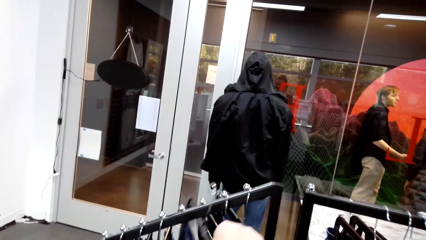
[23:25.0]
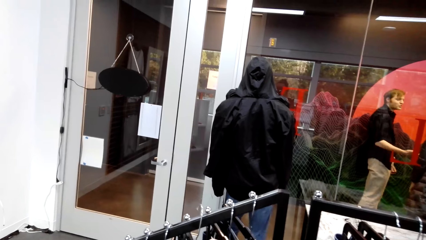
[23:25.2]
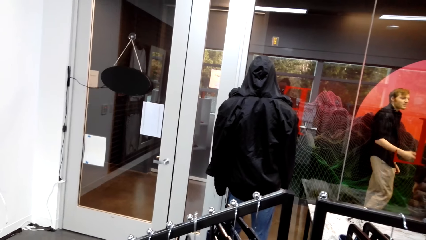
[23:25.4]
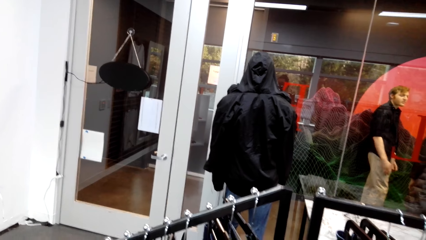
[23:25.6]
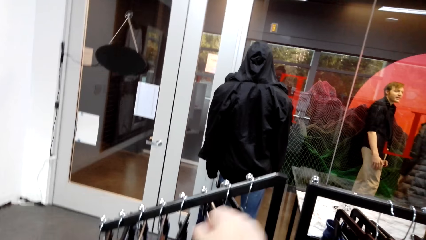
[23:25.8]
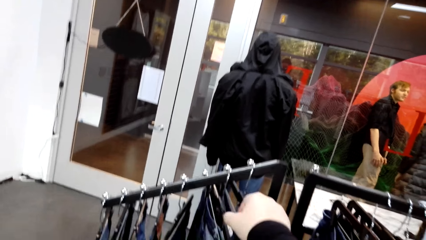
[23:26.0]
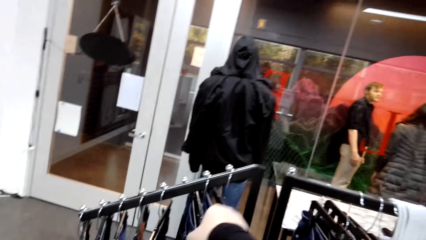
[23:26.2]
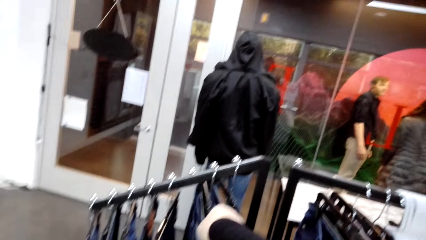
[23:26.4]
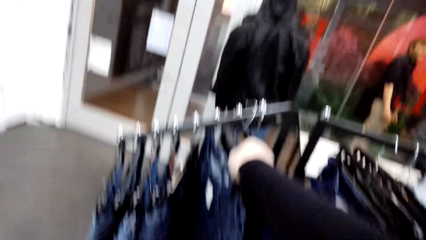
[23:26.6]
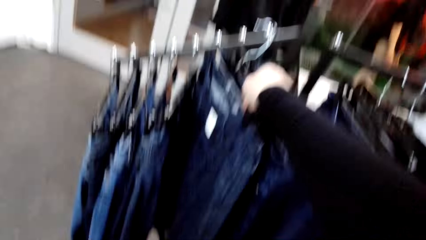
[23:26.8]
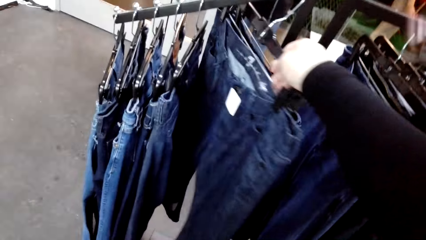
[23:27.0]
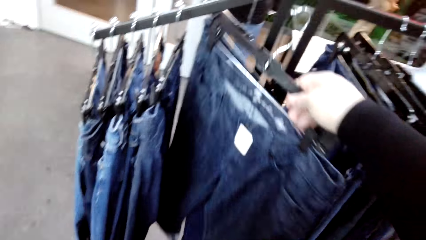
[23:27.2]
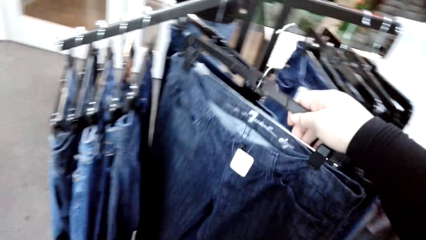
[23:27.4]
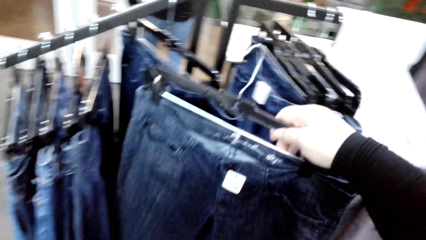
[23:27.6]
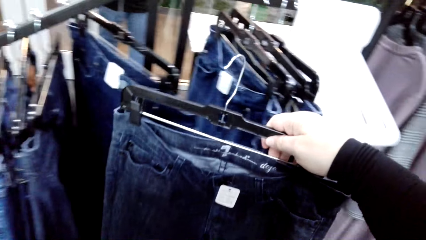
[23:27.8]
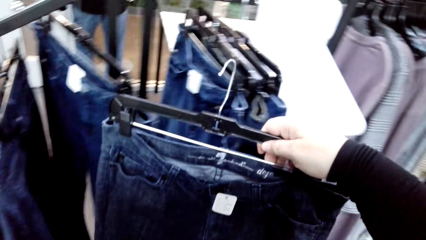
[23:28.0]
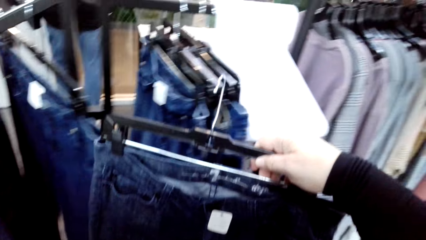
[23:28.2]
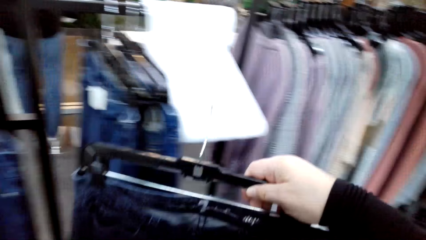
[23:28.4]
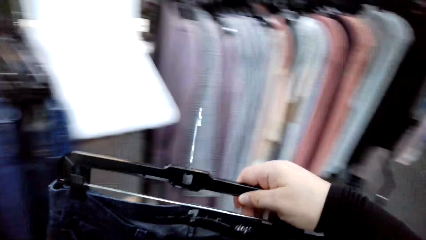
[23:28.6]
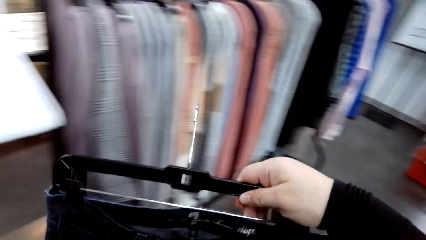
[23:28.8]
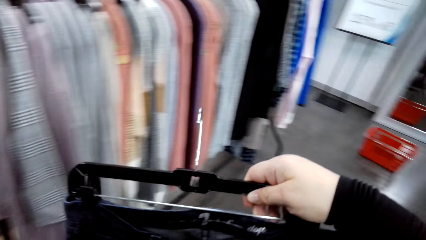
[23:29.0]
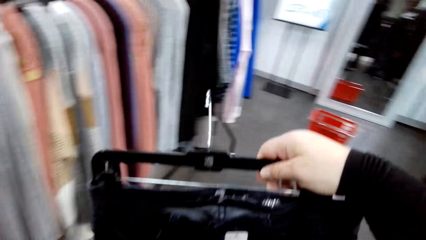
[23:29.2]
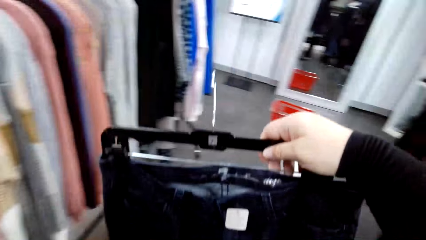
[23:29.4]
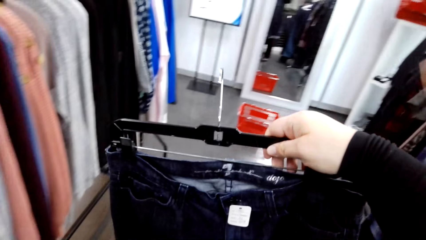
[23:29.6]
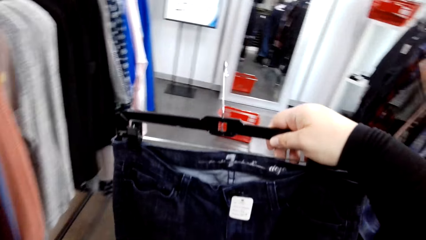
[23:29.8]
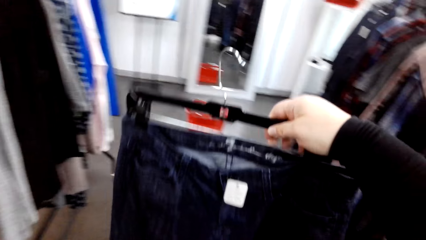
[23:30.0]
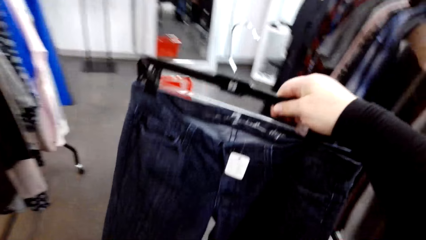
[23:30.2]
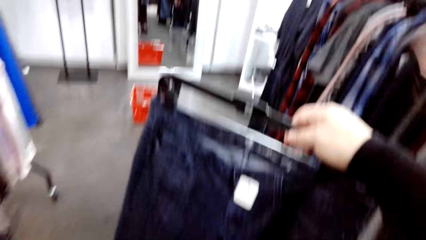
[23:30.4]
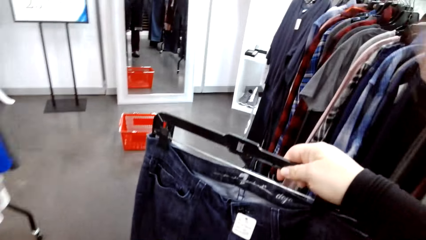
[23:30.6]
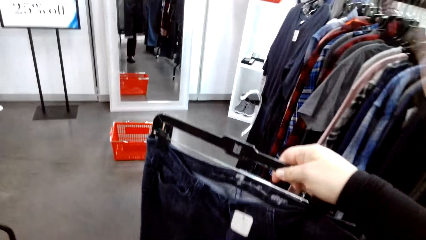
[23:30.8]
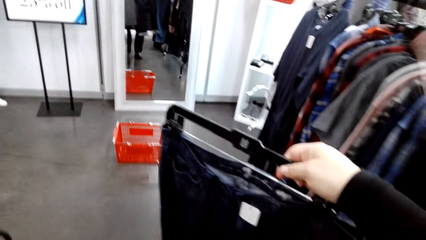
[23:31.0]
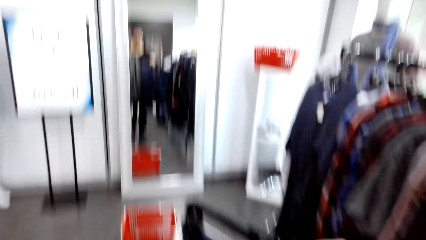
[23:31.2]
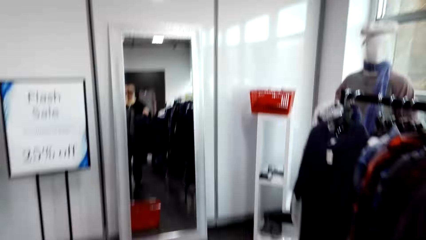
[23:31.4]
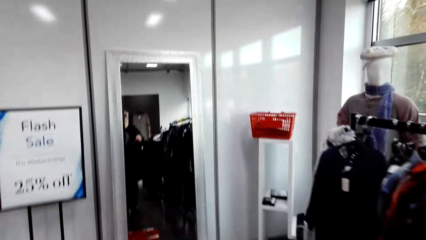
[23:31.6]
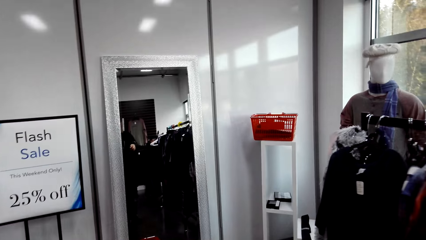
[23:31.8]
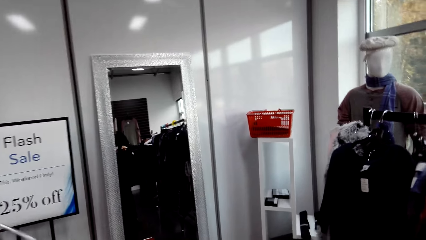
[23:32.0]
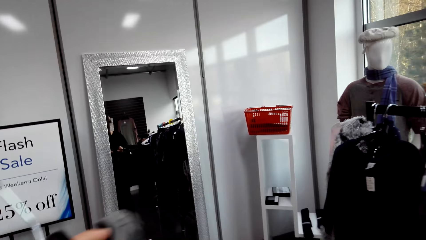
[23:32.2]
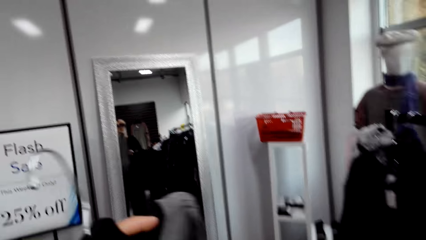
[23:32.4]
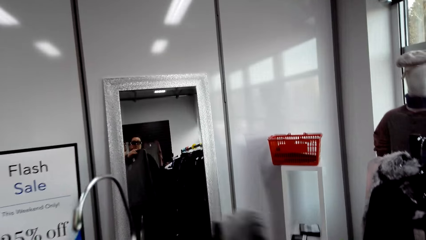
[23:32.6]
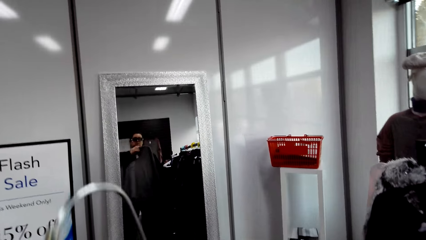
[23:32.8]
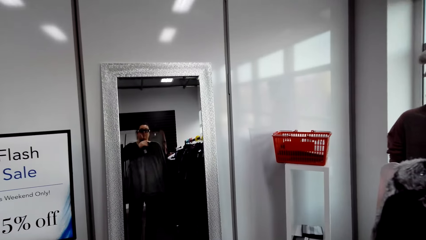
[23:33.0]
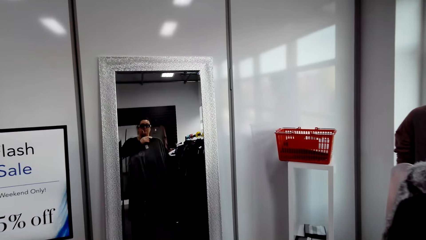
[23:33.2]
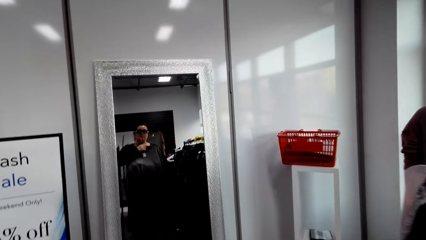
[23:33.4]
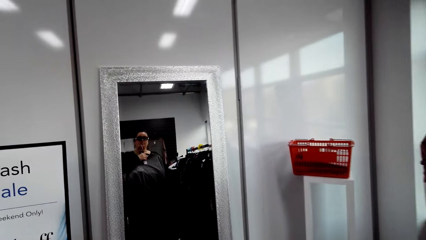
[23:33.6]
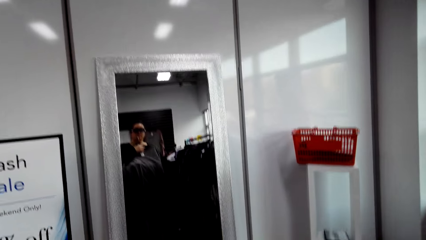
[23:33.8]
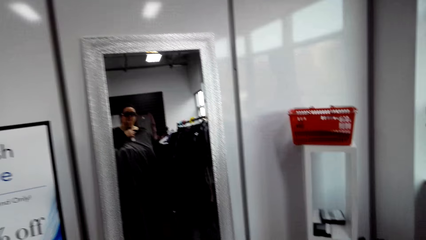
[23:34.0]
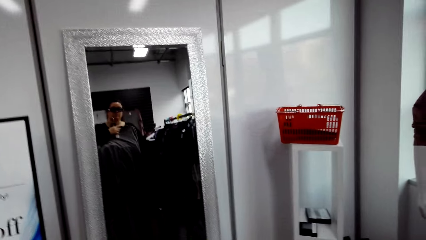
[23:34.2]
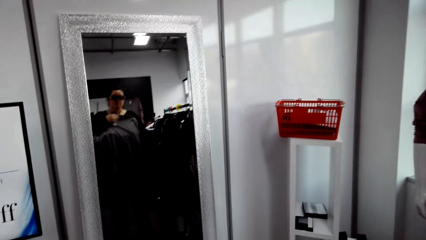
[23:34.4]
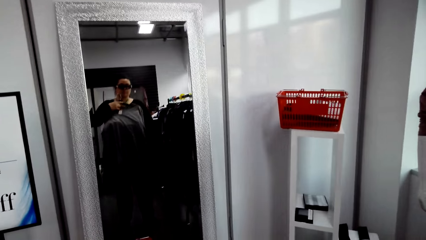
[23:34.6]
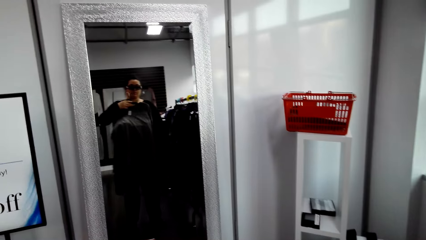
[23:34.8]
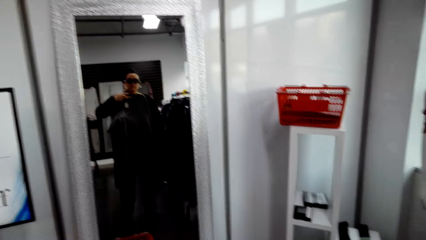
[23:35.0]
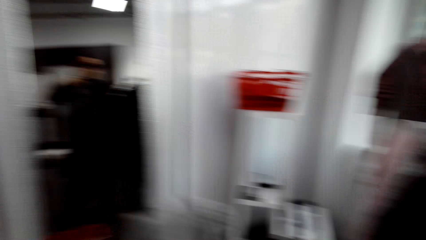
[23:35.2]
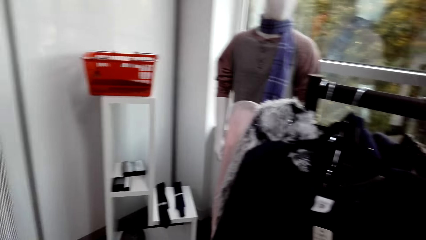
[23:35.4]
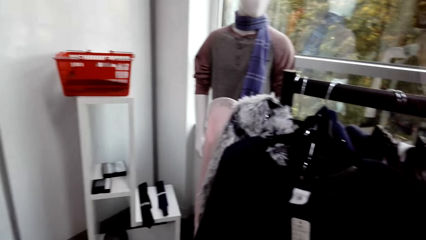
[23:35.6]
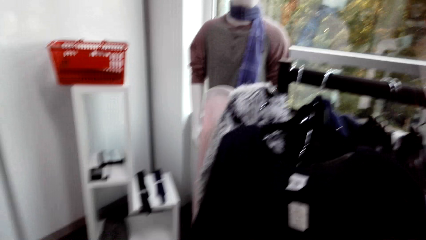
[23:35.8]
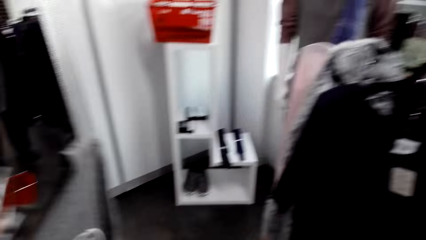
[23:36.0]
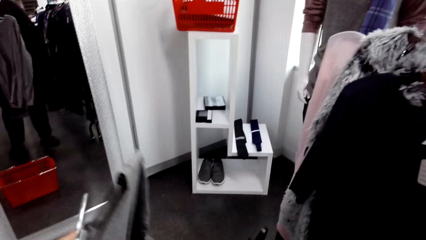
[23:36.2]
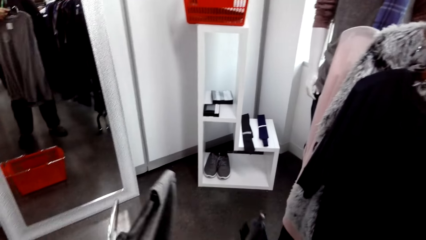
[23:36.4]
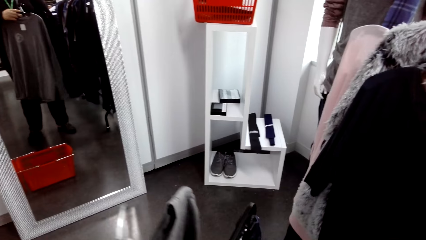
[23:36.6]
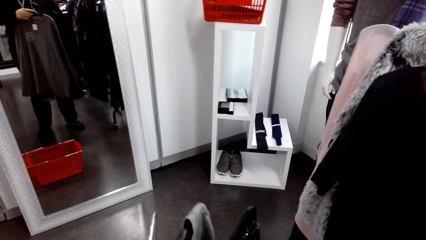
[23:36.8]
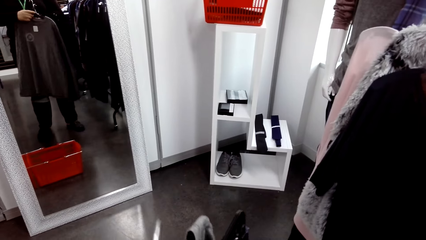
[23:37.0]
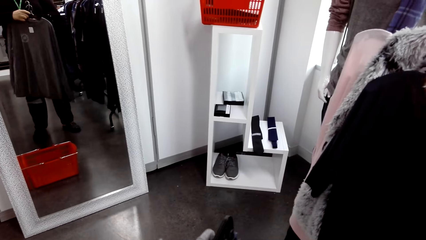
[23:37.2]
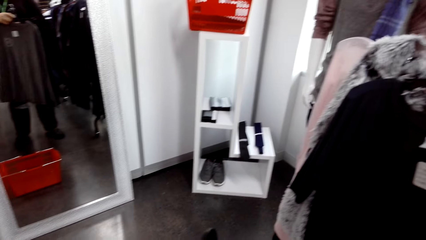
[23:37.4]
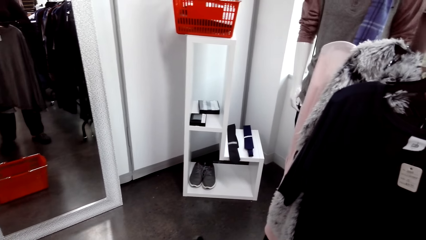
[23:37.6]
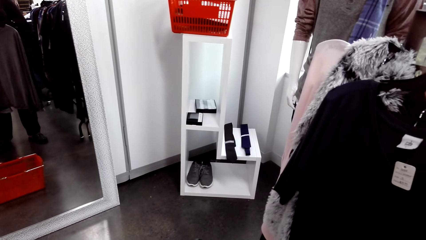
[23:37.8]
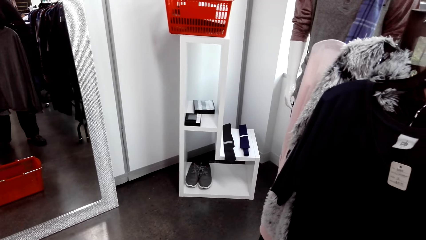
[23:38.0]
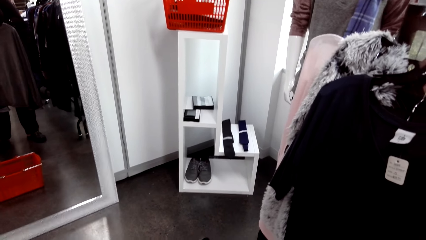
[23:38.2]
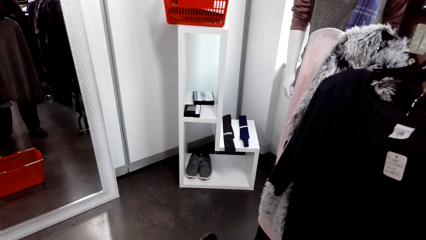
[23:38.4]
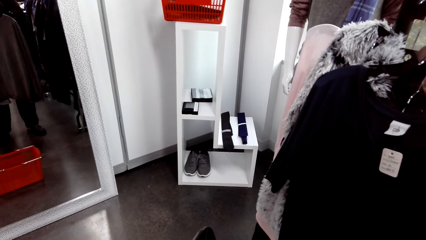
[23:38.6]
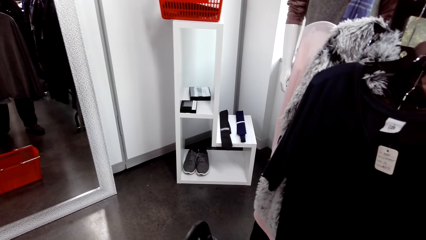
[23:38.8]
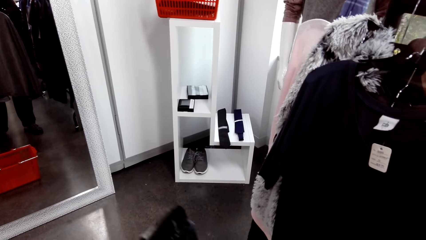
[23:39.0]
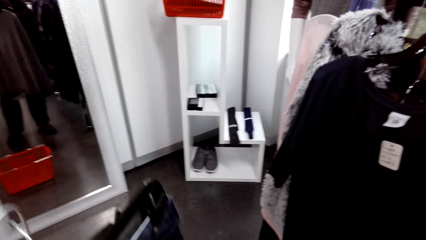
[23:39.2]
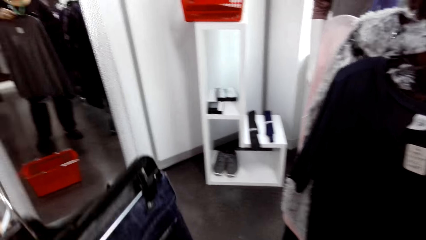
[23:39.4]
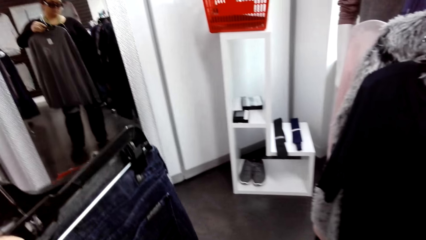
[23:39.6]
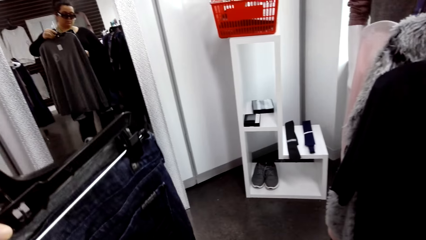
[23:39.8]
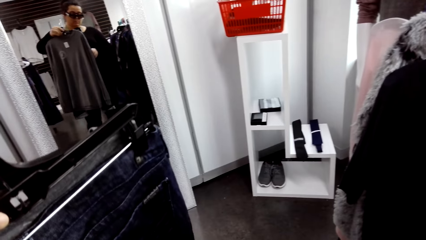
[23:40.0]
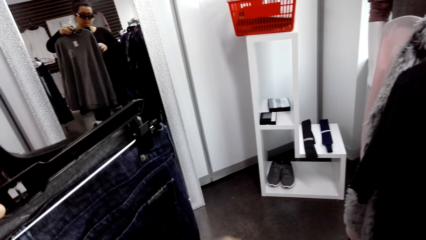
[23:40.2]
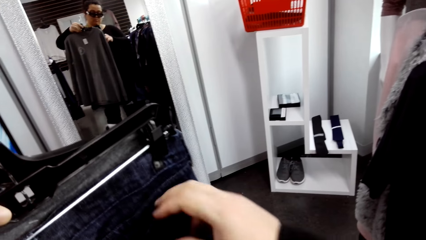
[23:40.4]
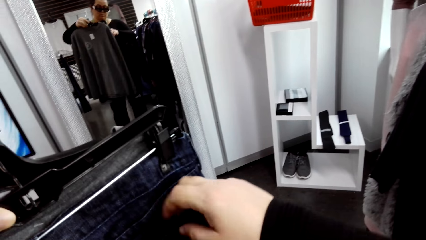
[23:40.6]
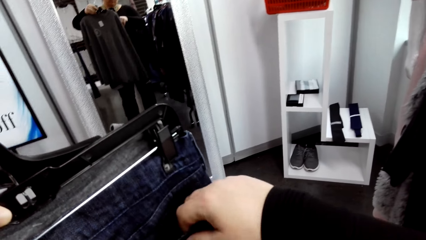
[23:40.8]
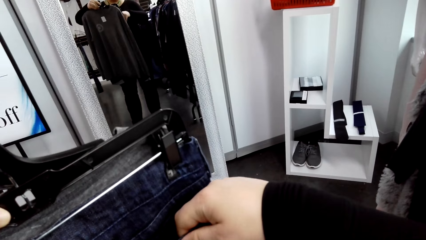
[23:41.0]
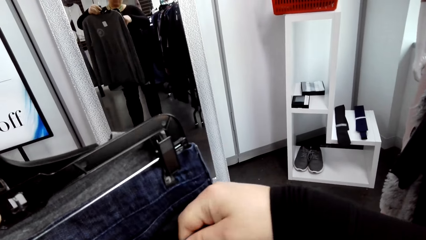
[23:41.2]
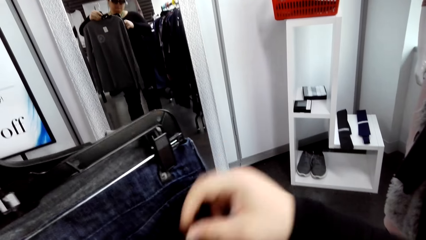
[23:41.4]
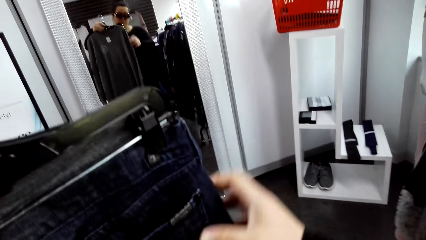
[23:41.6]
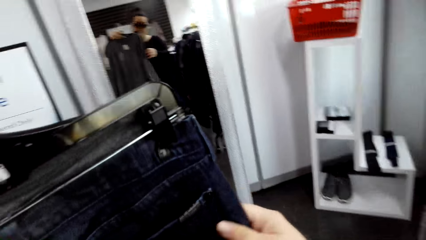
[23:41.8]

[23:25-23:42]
The camera wearer takes clothes from the clothes hanging rod. A man stands. The camera wearer looks at the jeans. They take the clothes from the clothes hanging rod. They carry the clothes towards the mirror. They look at the mirror. They lift the clothes.
